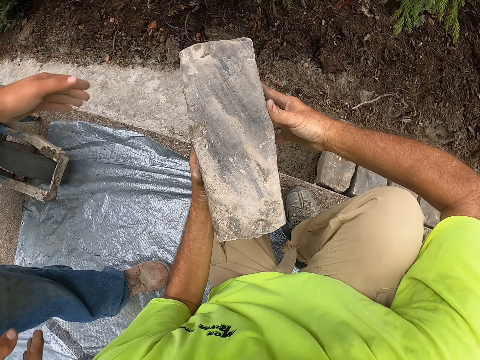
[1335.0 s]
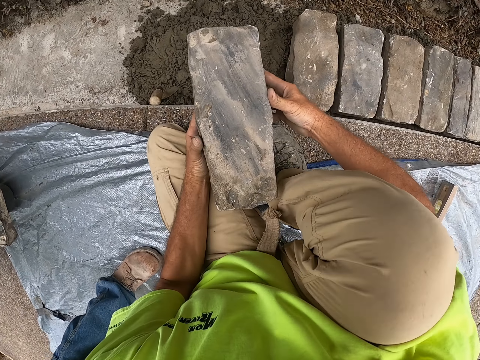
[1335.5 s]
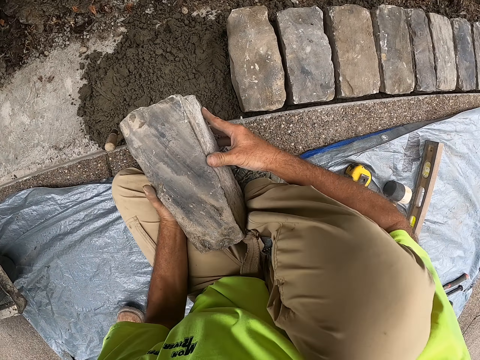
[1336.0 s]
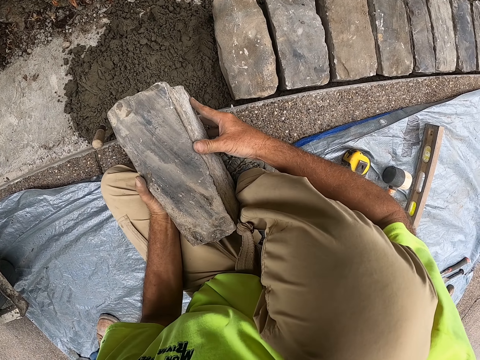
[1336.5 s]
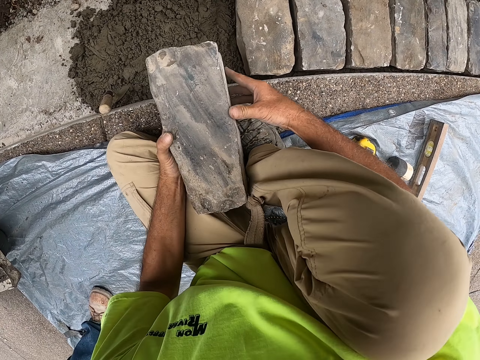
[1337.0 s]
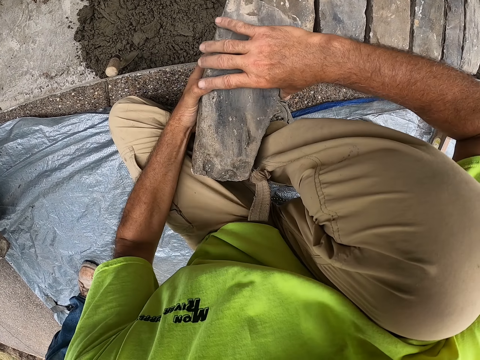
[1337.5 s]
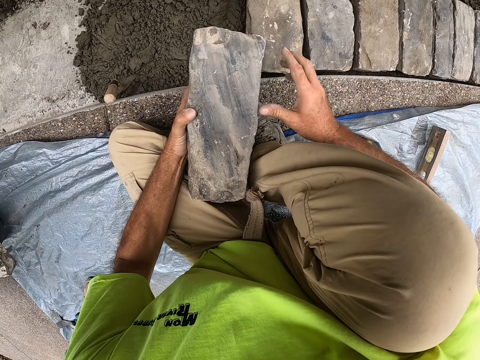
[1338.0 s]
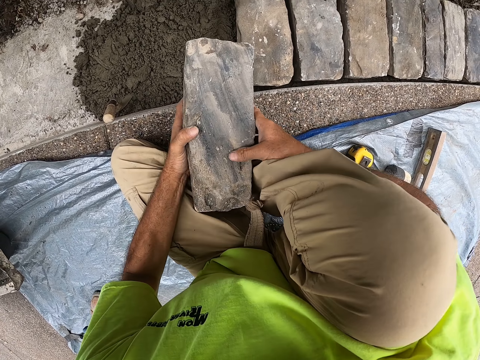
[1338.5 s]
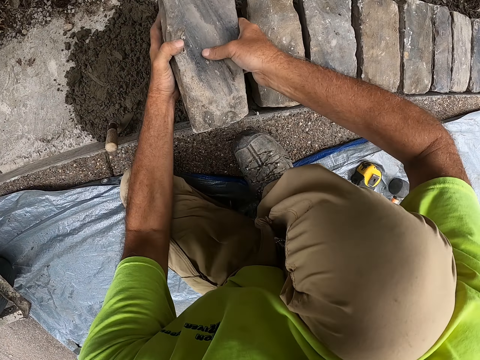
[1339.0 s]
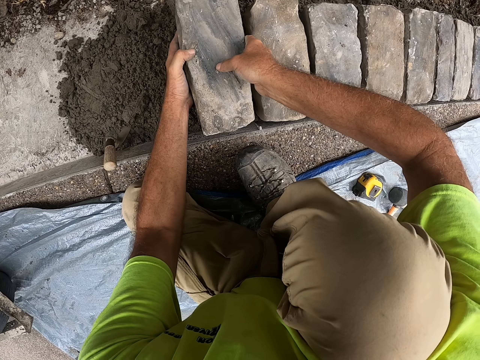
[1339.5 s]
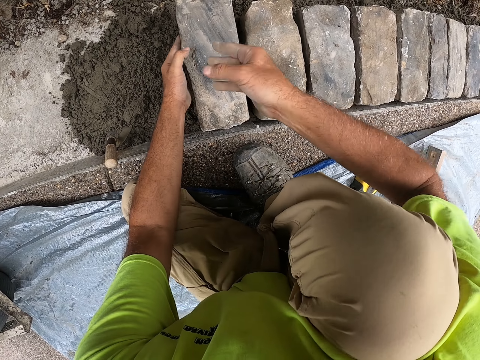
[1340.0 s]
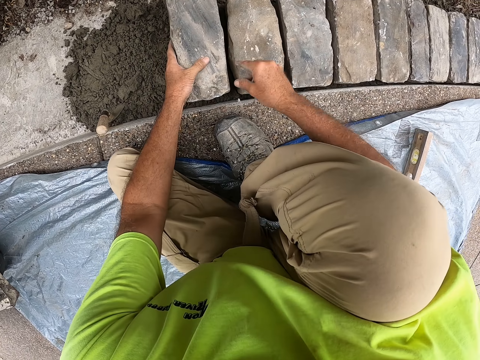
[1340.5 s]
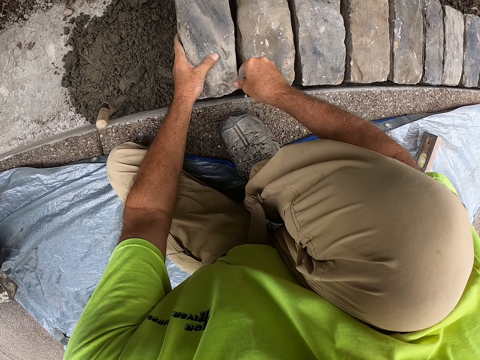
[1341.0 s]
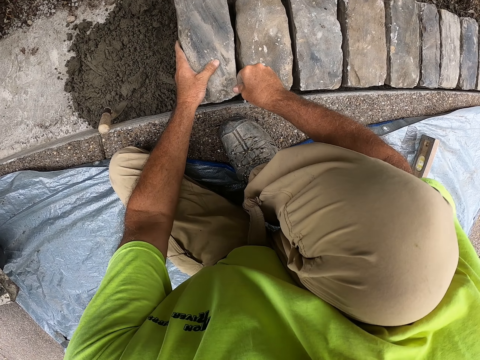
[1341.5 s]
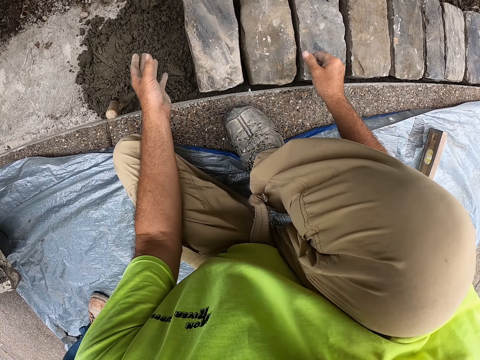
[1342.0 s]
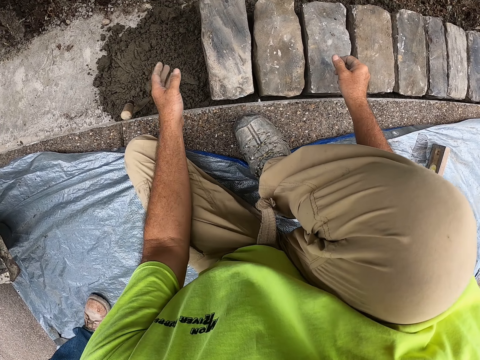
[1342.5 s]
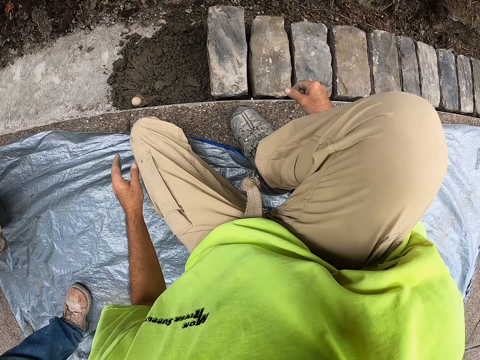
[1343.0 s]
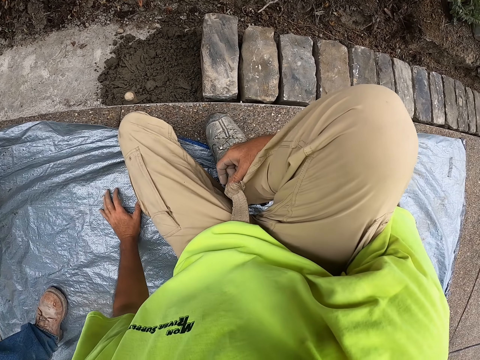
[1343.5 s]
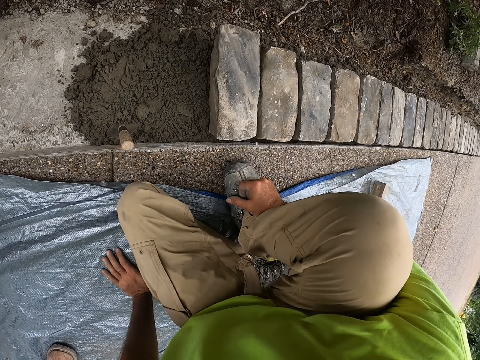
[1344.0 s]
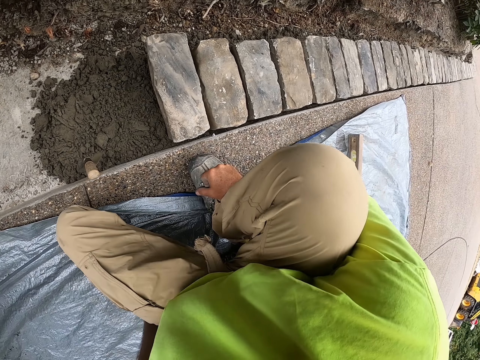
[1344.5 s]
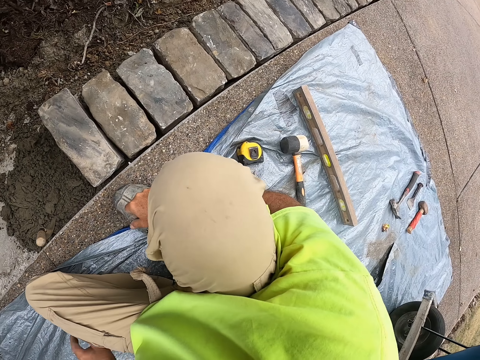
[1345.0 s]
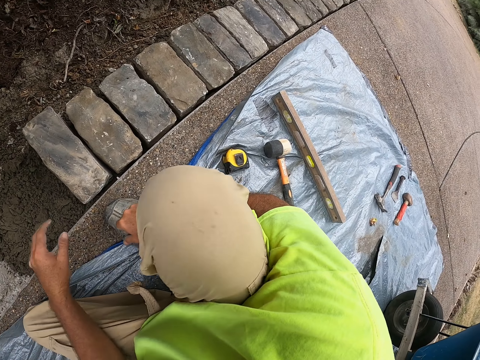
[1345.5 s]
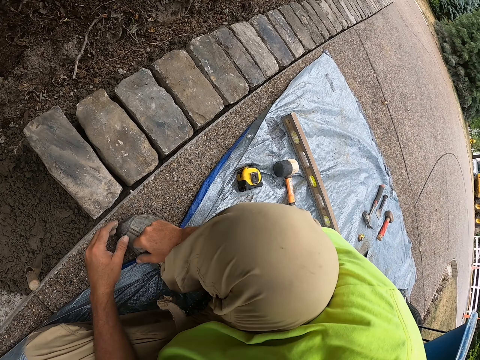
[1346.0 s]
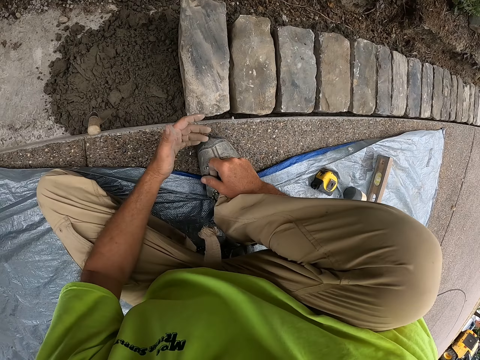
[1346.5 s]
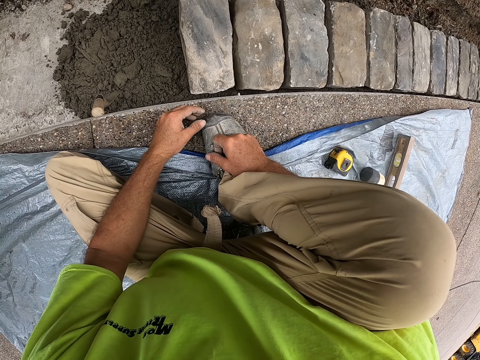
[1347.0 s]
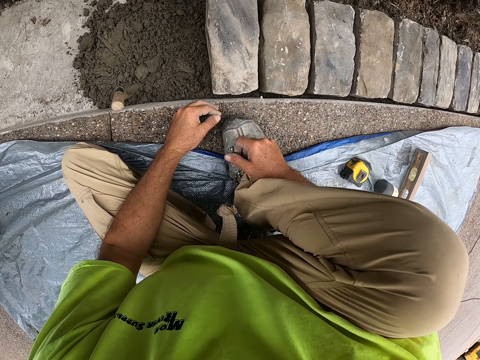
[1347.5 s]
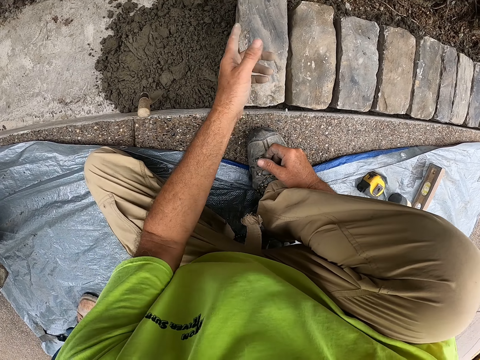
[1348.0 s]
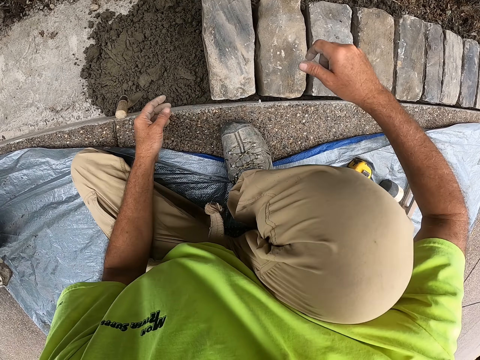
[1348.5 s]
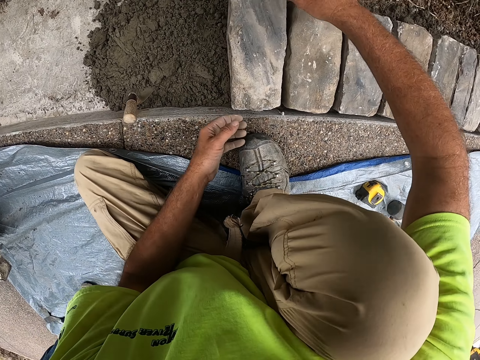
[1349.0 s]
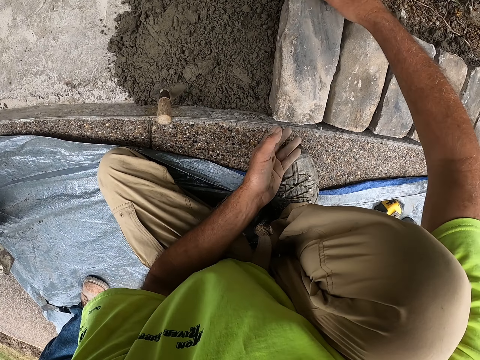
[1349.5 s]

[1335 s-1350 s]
The camera wearer picks a brick from a man. They hold the brick. They put the brick on the floor. They put the brick on the concrete. They move. They speak with gestures.

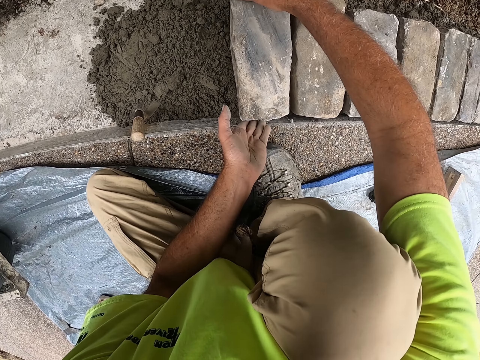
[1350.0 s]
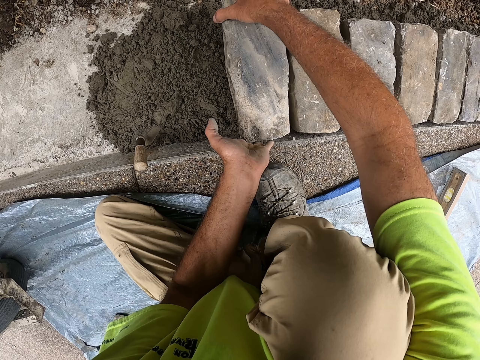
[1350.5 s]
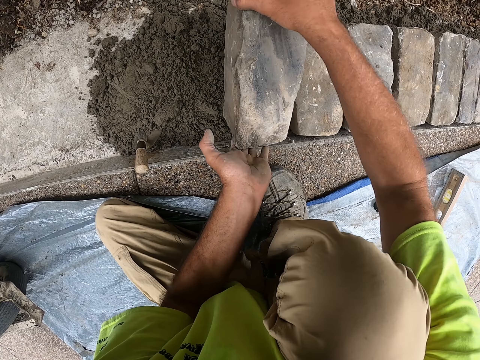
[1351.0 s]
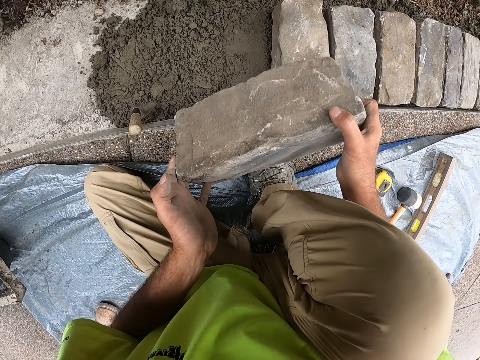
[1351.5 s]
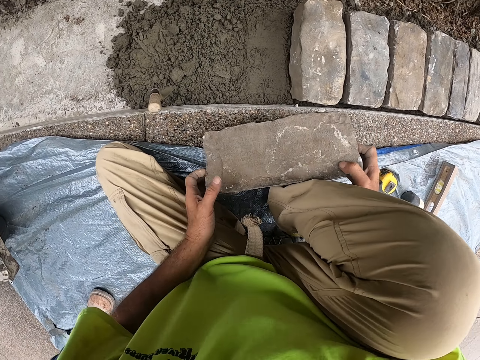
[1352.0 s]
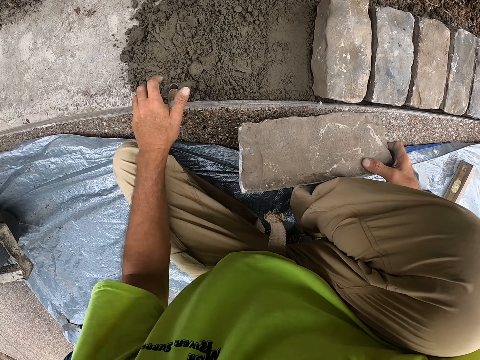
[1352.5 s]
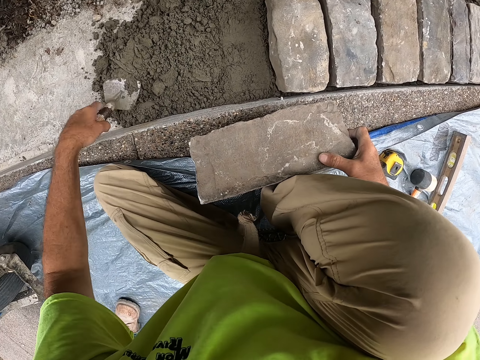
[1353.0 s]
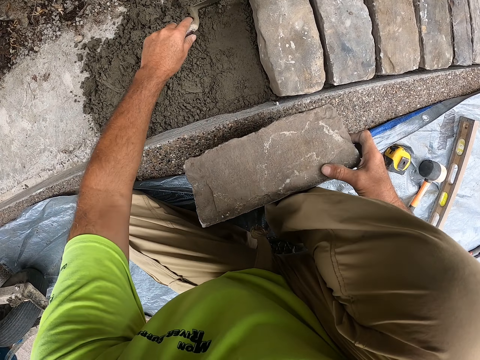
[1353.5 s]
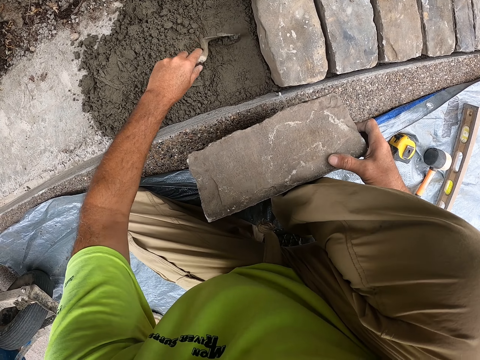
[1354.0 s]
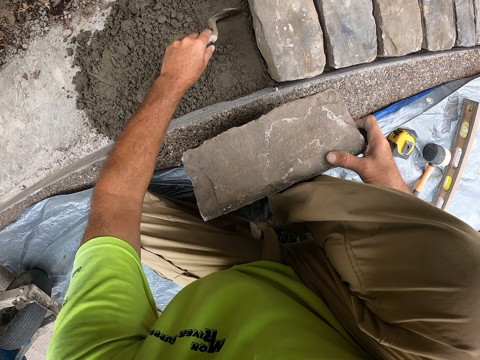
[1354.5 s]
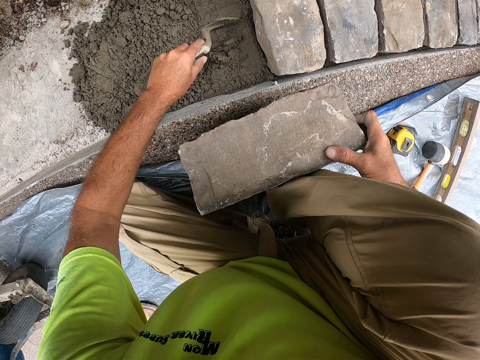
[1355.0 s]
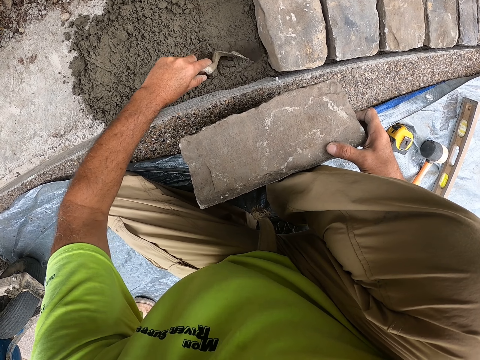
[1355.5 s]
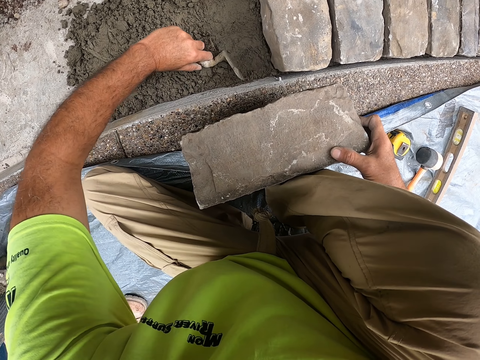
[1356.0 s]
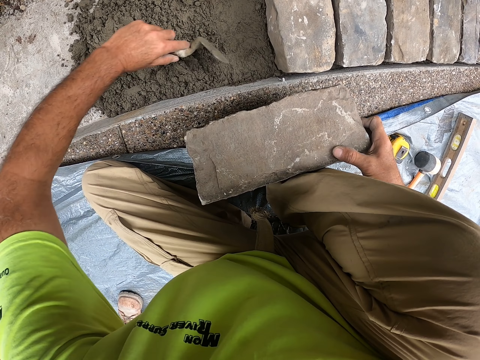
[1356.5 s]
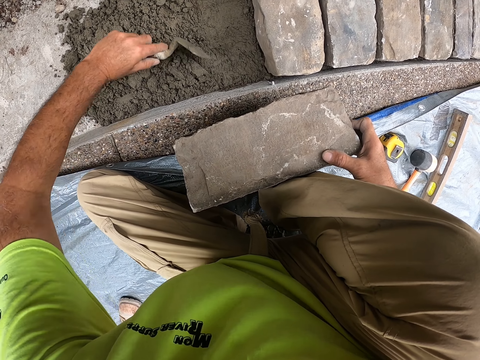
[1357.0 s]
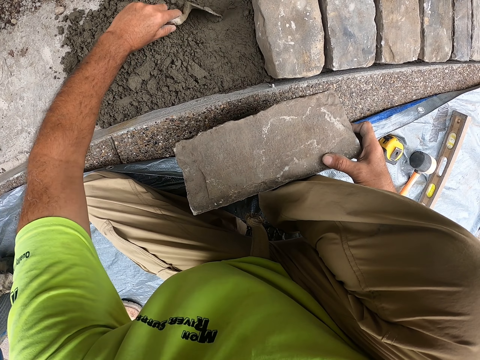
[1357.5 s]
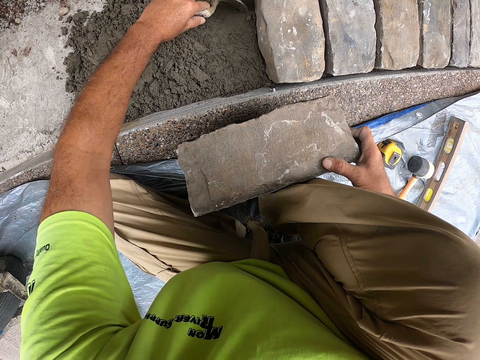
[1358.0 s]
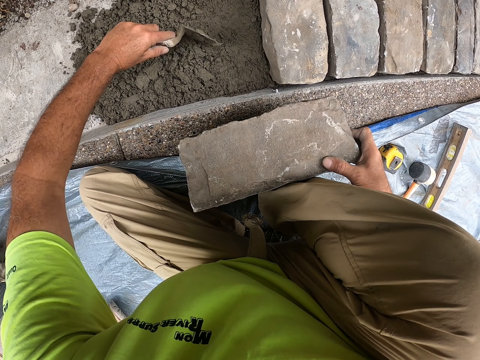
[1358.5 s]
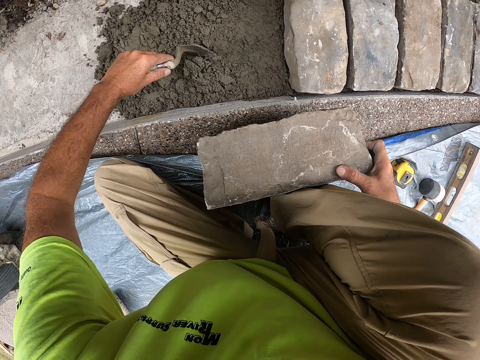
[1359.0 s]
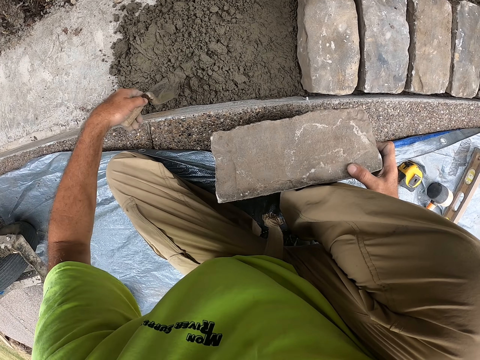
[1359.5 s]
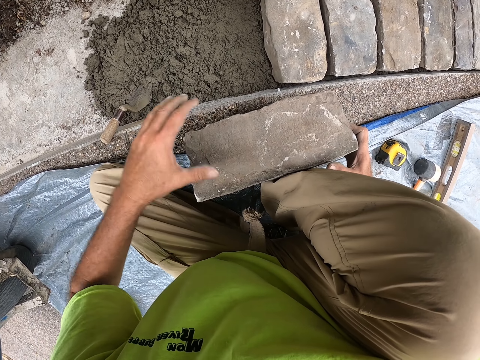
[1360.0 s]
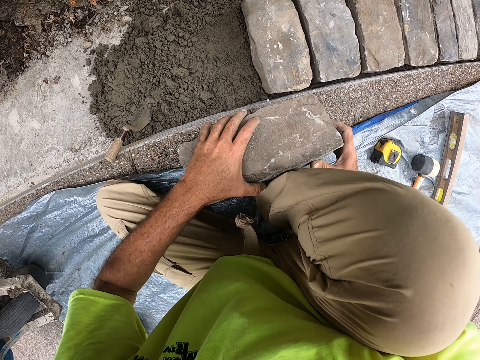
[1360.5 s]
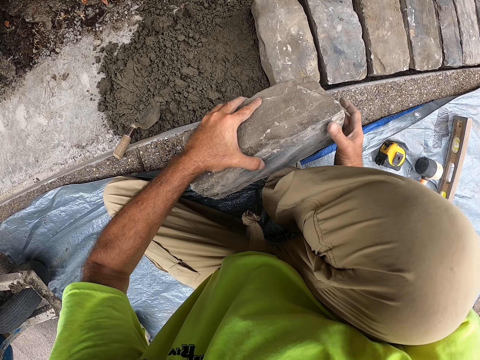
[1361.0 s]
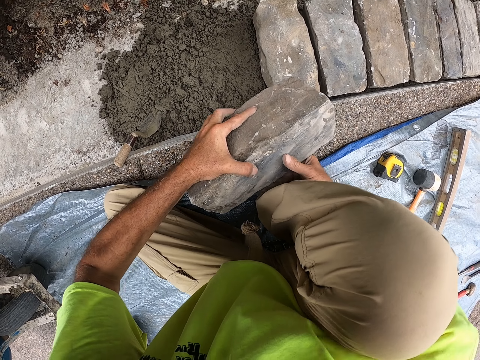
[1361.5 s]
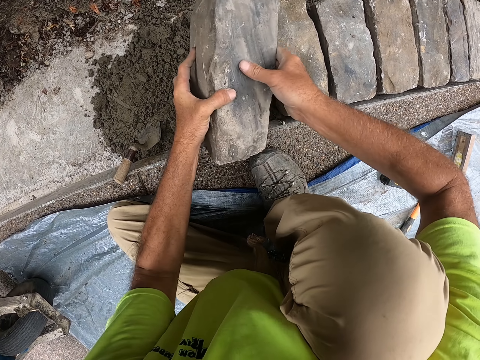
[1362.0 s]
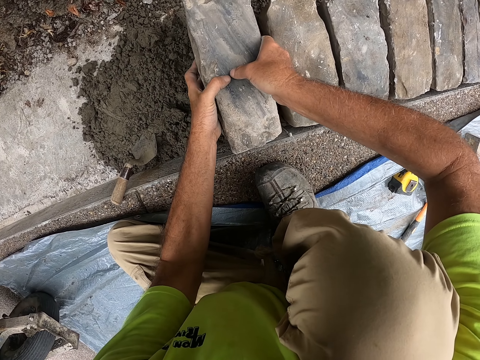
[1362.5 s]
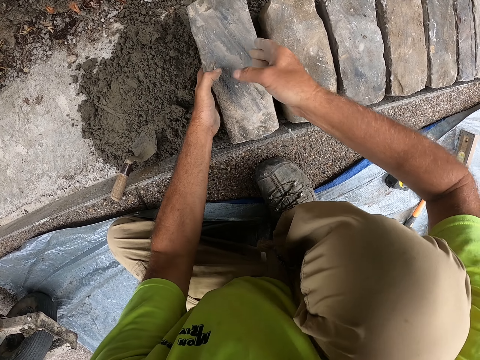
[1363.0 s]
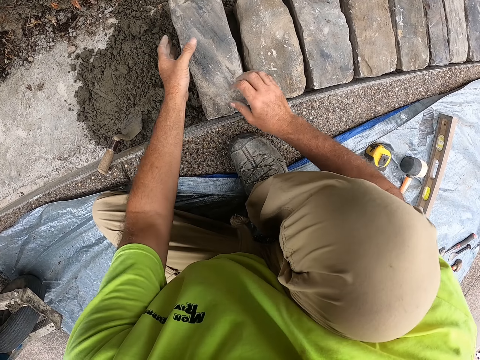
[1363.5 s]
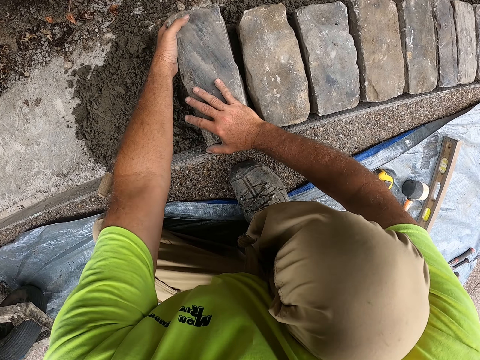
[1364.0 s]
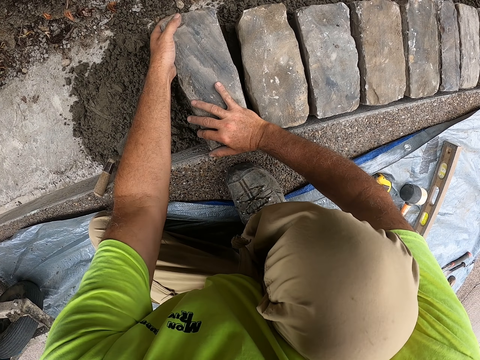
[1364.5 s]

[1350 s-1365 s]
The camera wearer picks up the brick. They hold the brick with both hands. They put the brick on the foot. They pick up the trowel. They remove excess concrete. They put the trowel on the concrete. They pick up the brick. They put the brick on the concrete.
